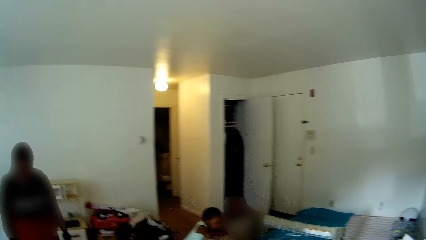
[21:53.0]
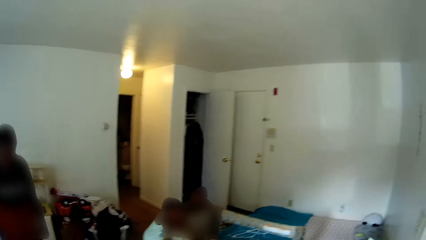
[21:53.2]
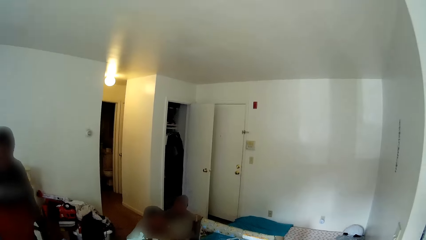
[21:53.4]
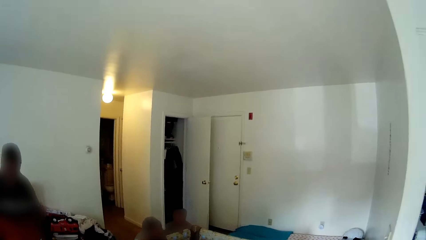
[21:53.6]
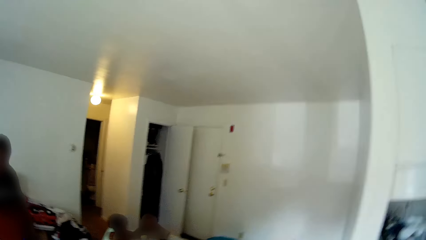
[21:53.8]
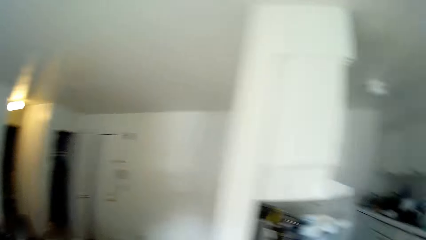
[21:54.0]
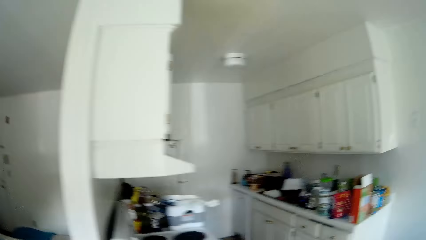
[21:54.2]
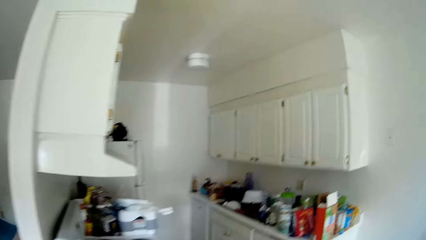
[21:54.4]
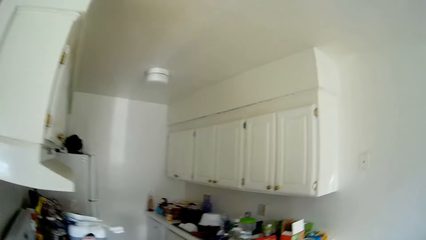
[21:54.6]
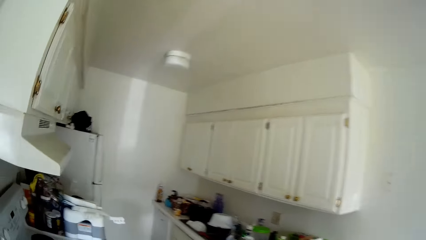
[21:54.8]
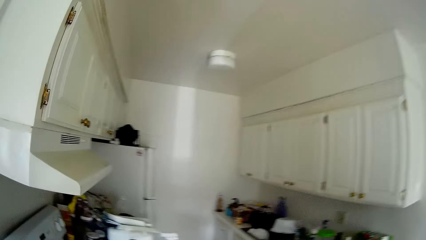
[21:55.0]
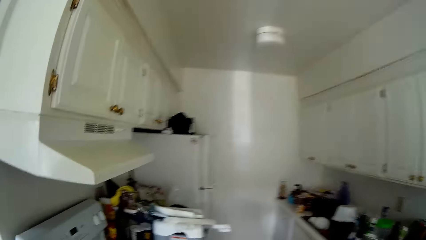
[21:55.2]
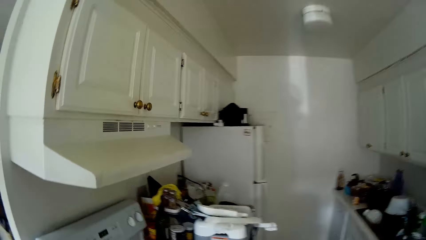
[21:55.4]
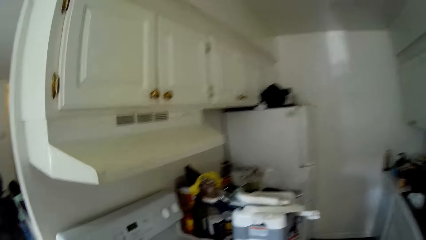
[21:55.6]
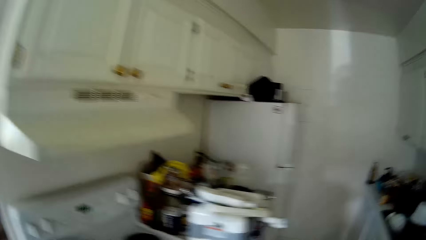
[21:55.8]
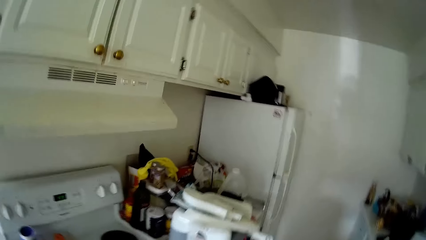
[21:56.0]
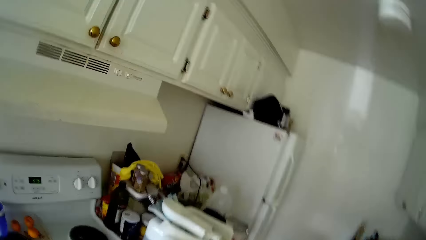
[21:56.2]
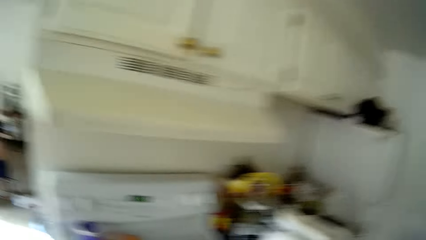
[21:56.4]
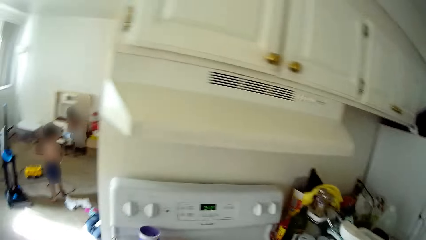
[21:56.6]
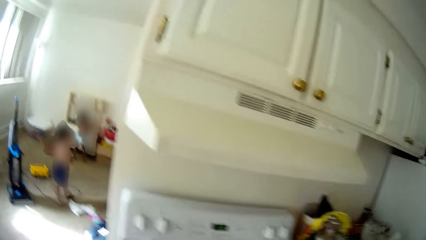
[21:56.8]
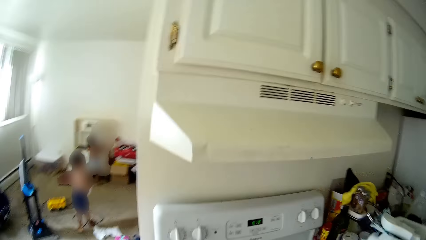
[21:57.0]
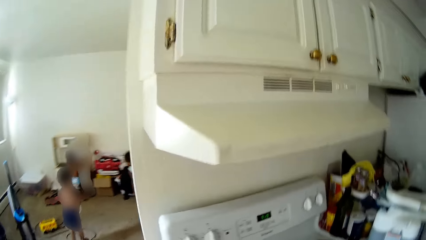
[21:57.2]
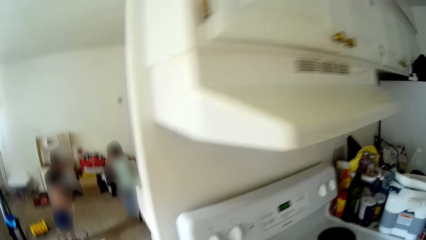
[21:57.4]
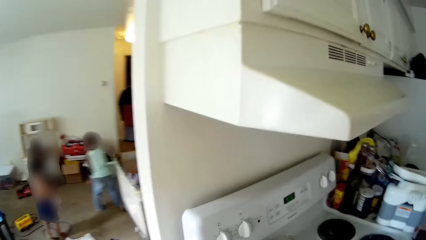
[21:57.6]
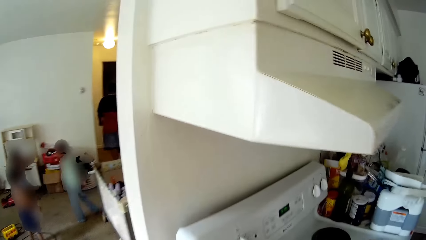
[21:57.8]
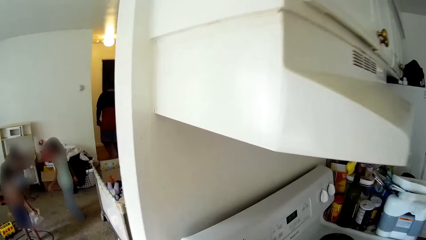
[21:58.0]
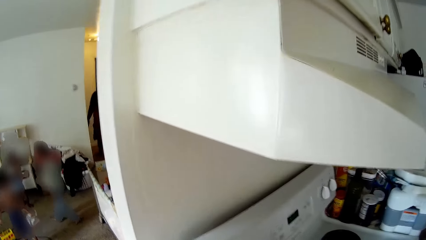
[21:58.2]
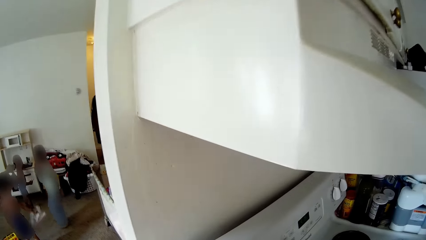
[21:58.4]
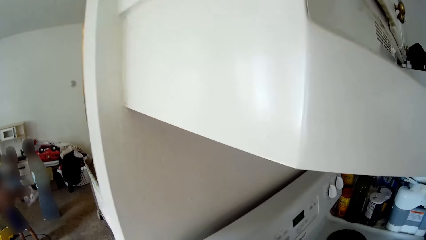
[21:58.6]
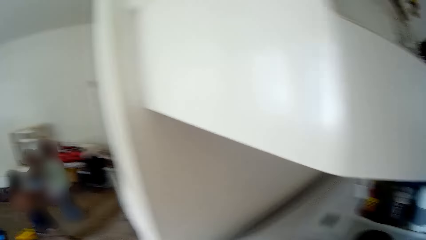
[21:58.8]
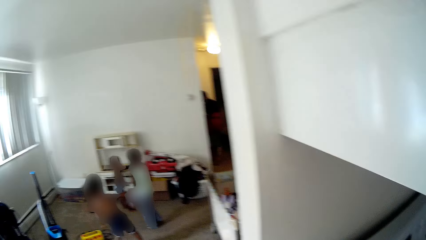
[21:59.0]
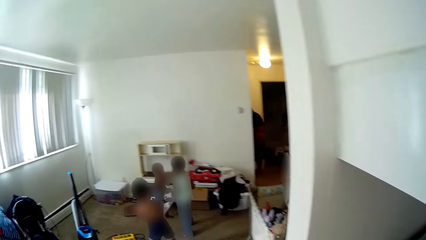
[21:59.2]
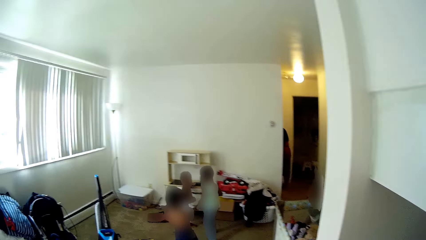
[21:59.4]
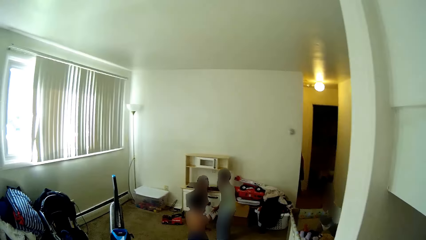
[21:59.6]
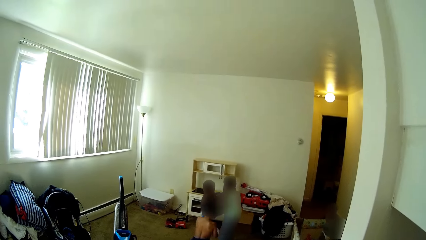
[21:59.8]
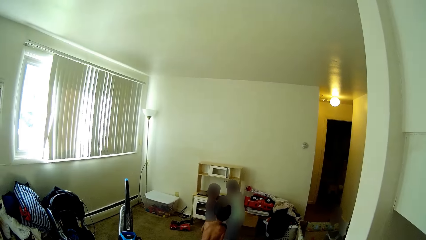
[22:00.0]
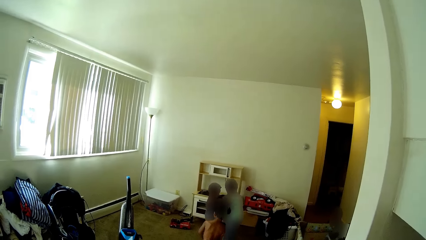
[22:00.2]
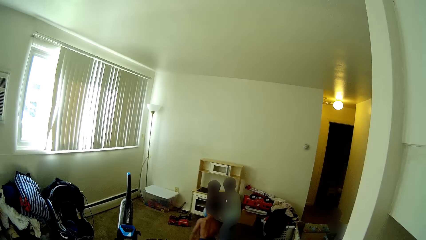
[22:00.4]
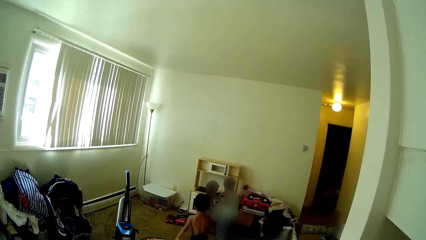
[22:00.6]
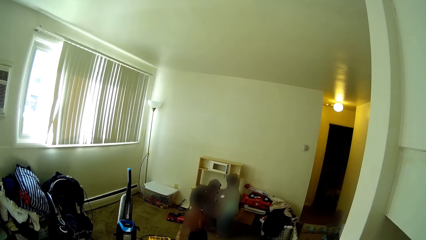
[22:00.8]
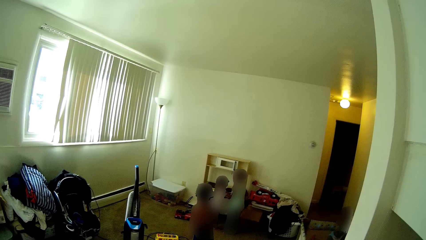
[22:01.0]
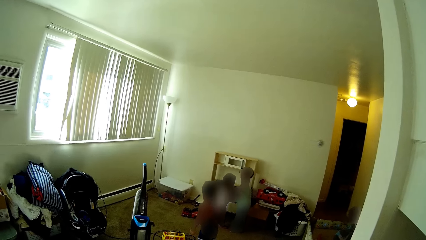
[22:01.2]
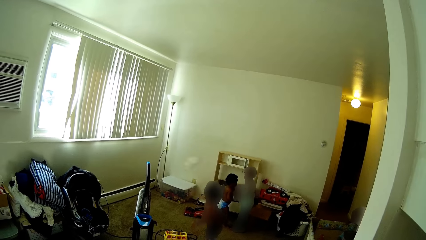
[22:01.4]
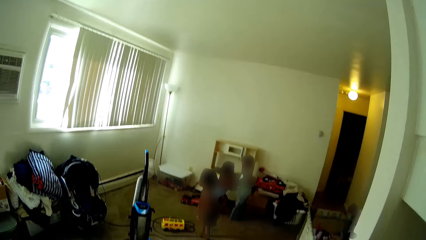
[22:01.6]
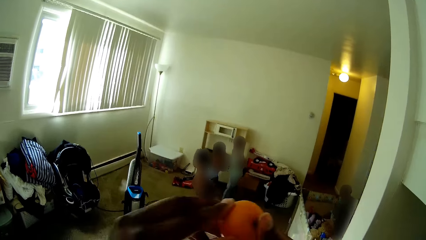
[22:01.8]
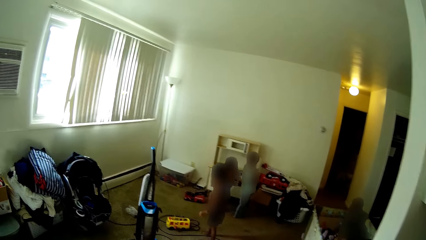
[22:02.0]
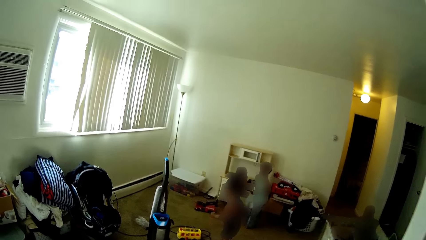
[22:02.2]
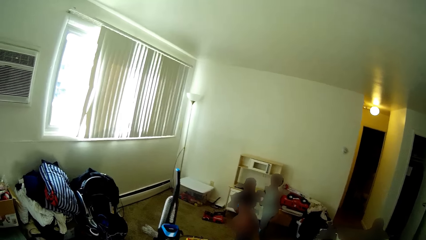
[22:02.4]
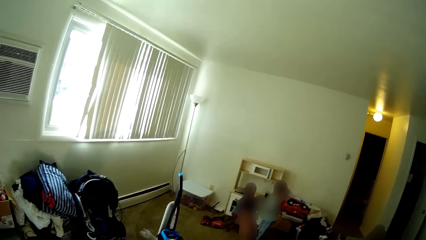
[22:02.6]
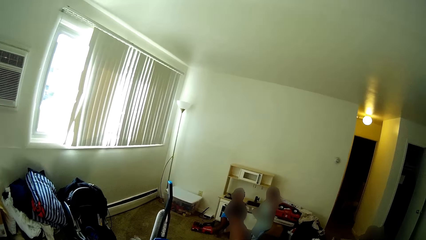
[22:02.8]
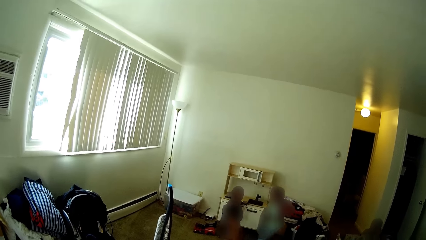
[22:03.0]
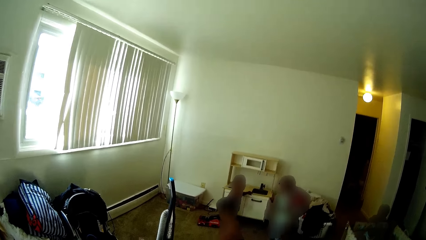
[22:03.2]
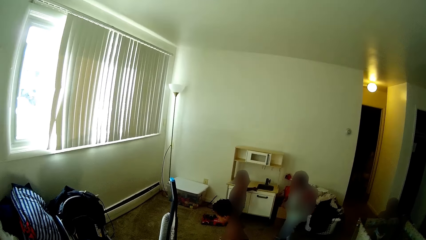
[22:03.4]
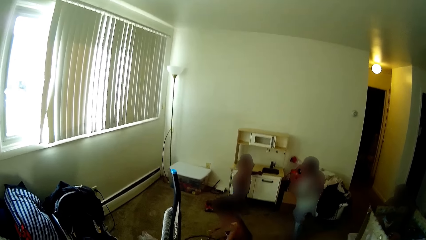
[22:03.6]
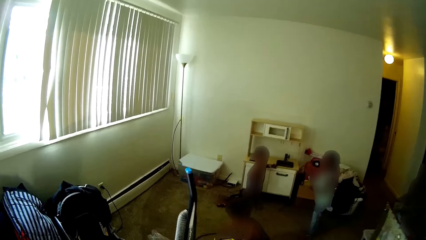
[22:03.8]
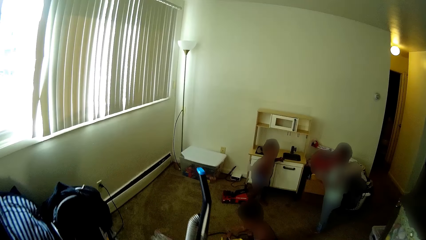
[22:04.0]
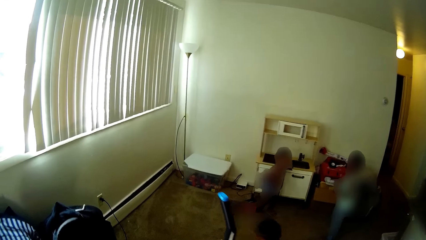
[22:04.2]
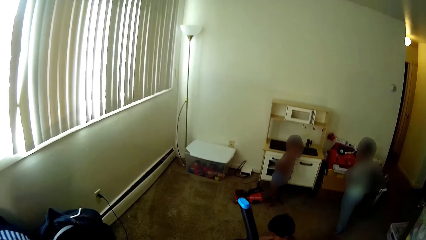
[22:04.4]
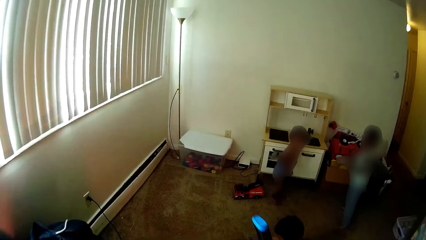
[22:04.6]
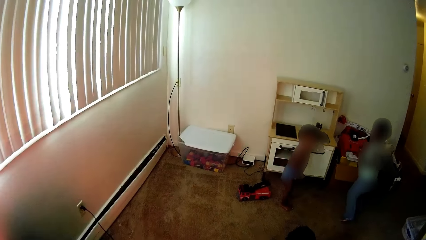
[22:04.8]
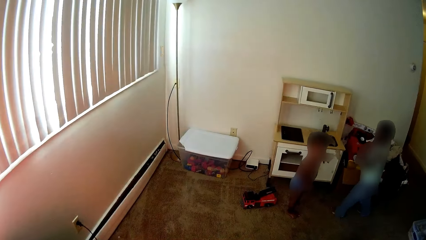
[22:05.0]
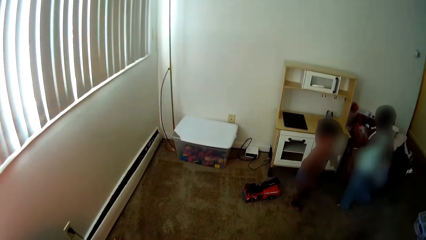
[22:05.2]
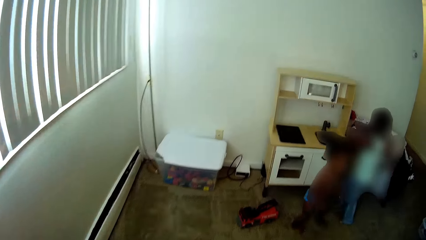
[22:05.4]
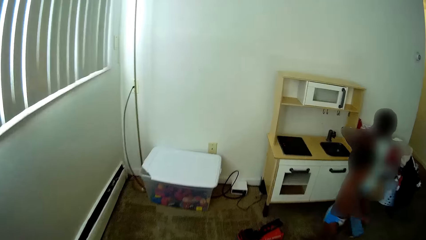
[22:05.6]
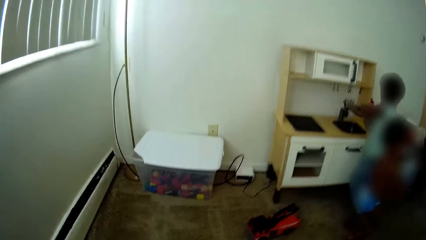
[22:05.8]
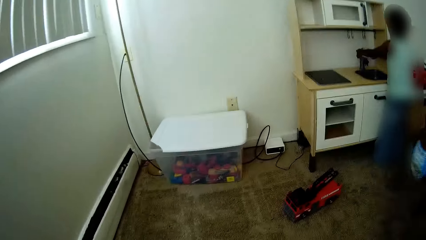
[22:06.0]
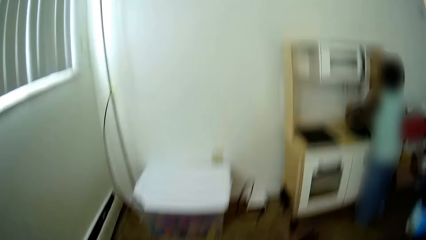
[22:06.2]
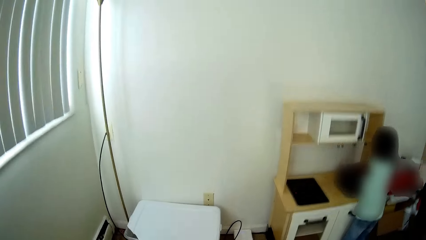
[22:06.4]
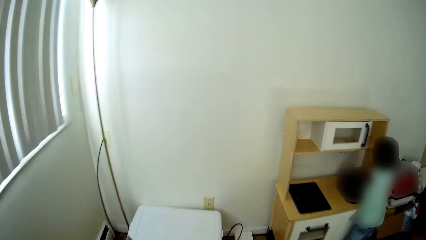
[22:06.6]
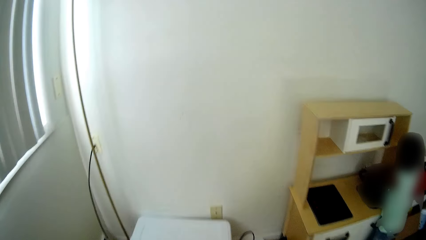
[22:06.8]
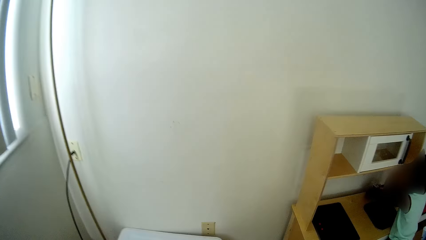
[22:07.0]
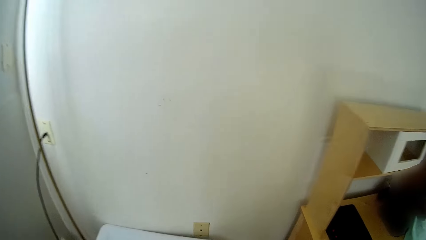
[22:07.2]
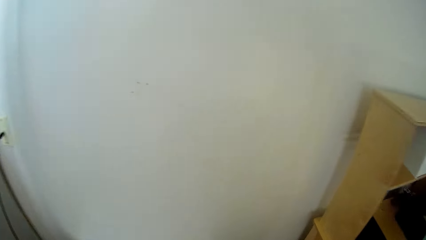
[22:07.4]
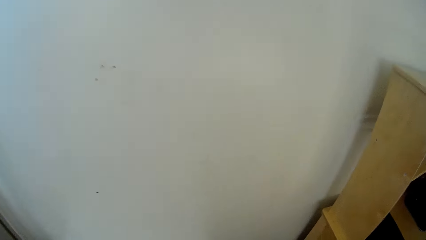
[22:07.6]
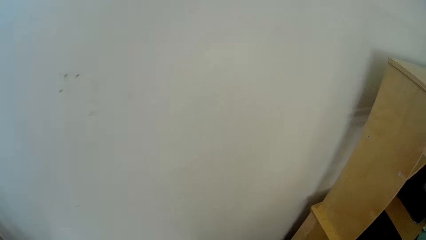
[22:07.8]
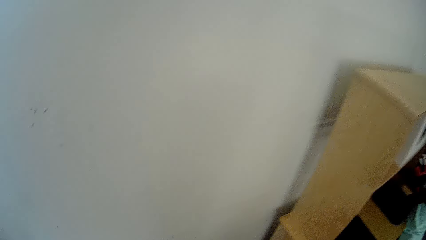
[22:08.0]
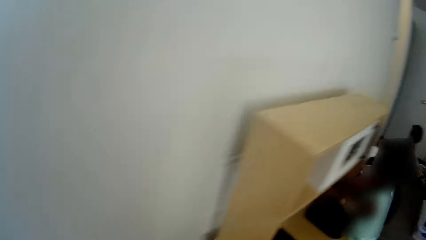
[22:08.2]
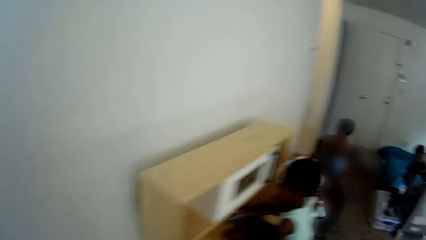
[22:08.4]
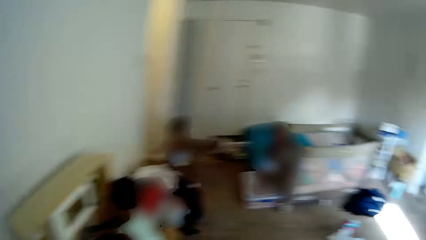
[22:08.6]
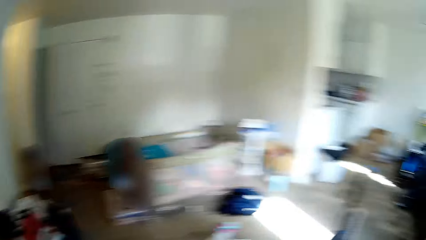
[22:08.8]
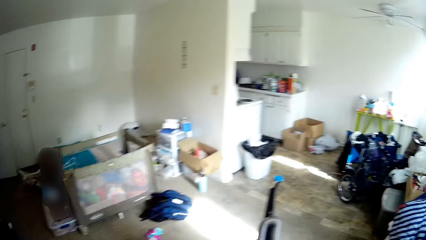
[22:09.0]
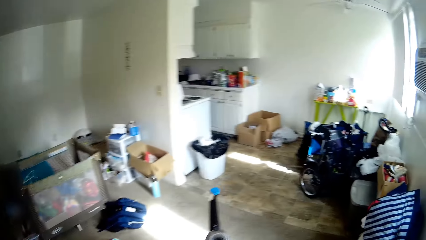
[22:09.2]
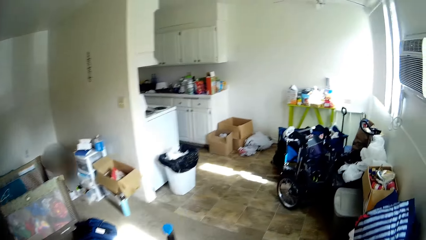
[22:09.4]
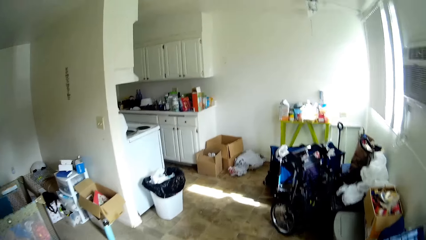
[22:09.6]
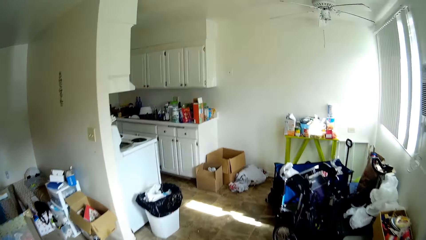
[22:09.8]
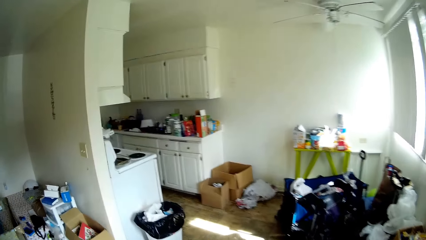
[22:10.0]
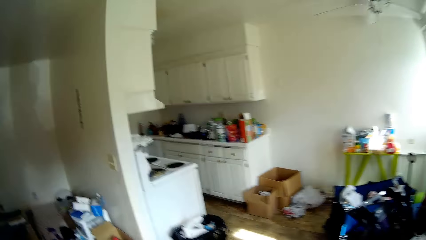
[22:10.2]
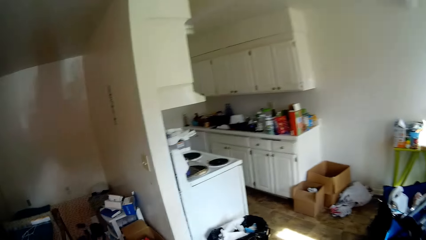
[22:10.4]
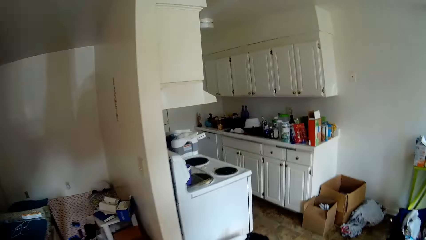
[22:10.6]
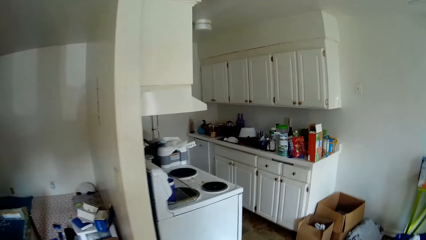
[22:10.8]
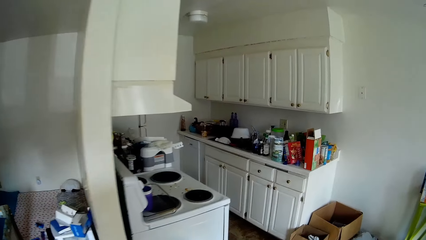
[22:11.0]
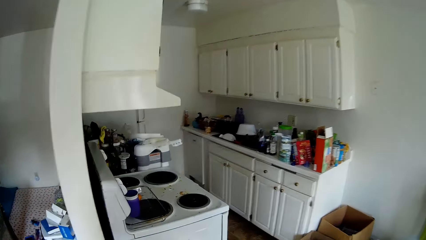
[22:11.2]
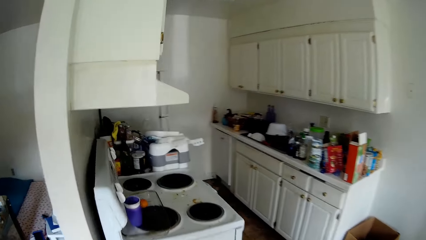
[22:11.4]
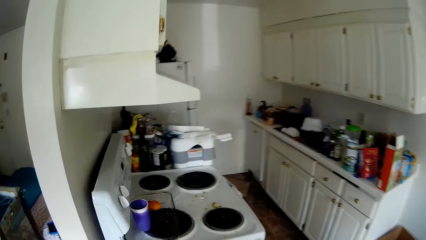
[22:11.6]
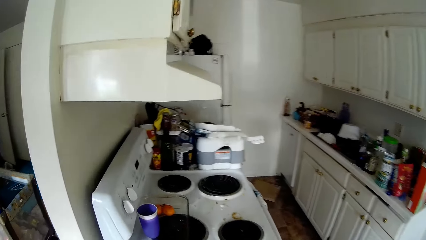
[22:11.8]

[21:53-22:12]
A man walks in the room. The camera wearer walks back to the kitchen. They stand beside the cooker in the kitchen. The kids play in the room. The camera wearer converses with the baby. A boy throws a diaper on the rug with his right hand. The camera wearer walks towards the room corner, drops something at the room corner, and walks back to the kitchen.
